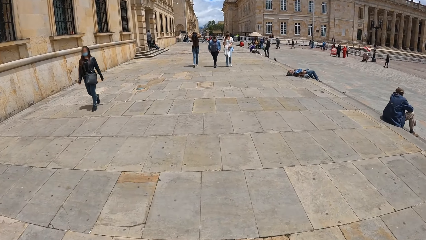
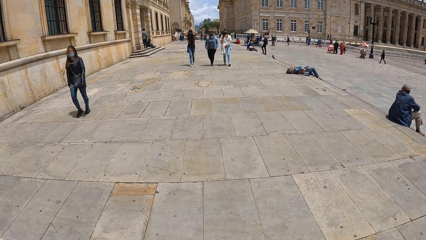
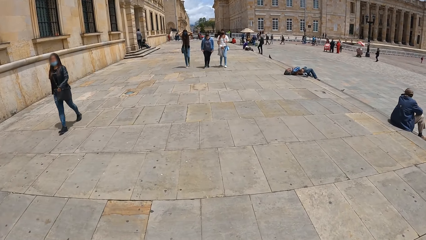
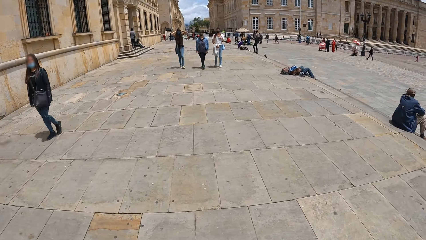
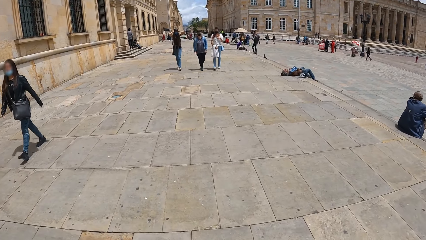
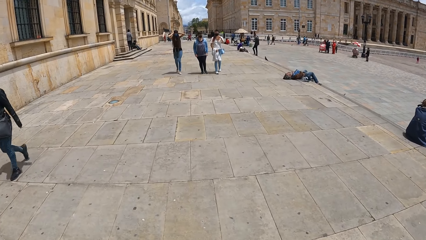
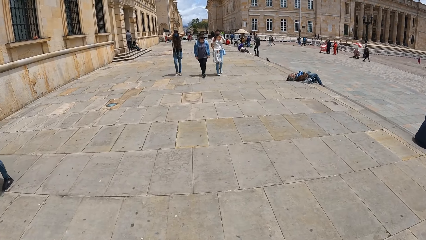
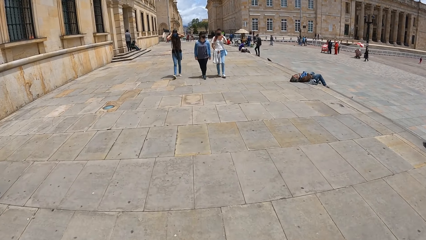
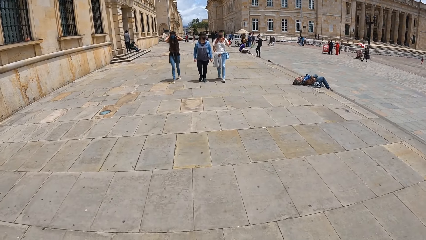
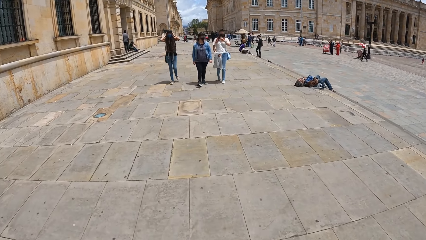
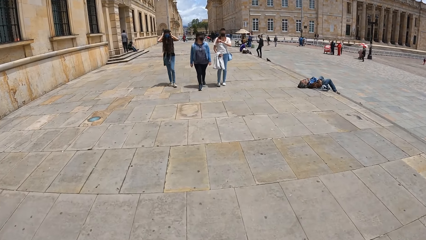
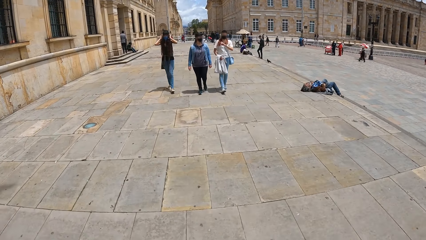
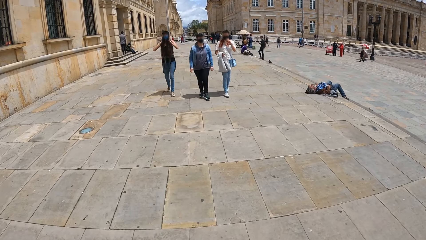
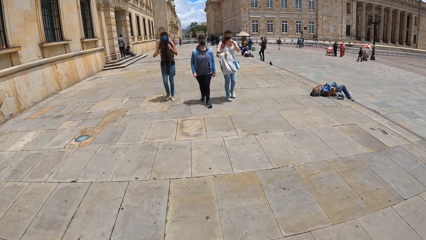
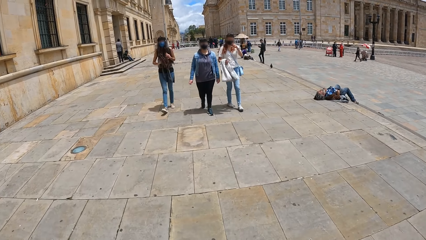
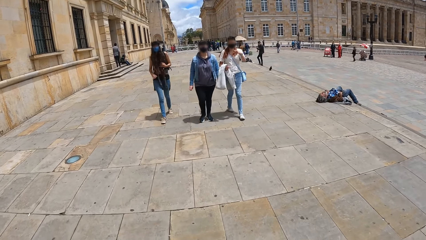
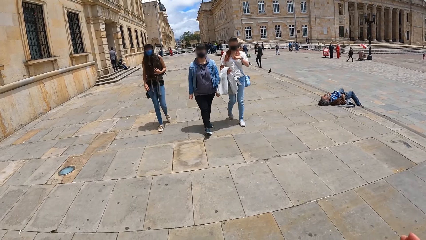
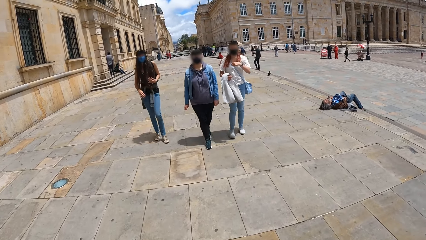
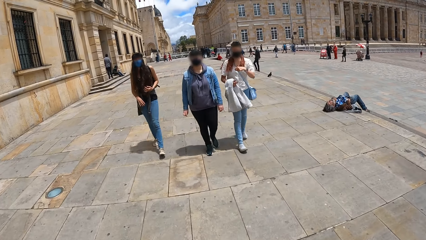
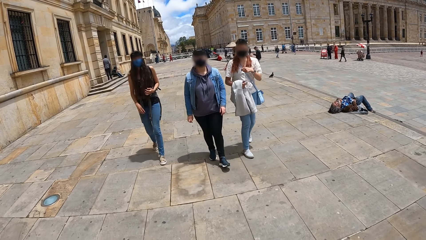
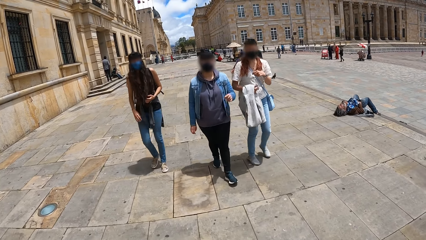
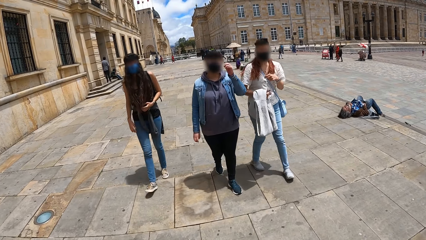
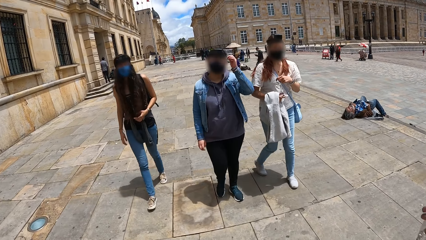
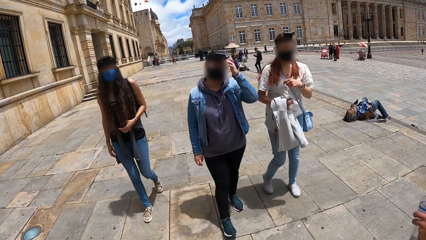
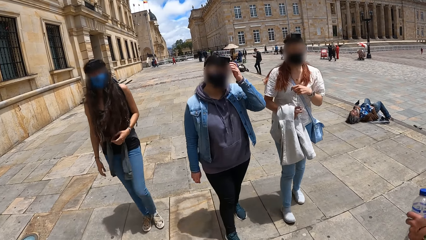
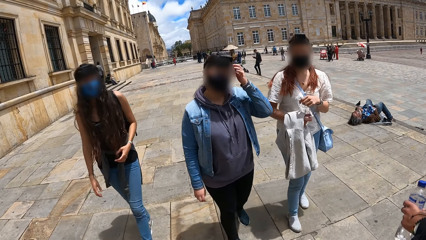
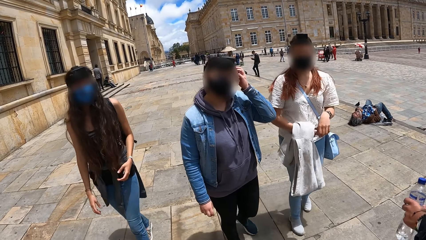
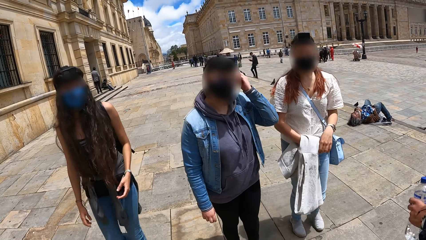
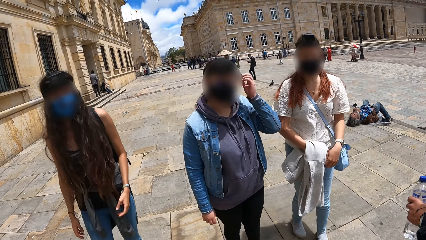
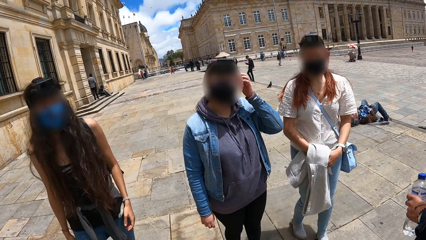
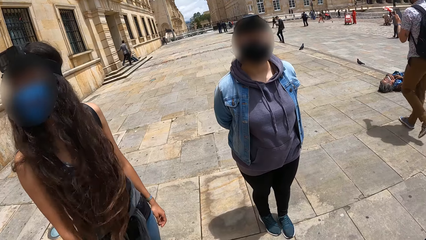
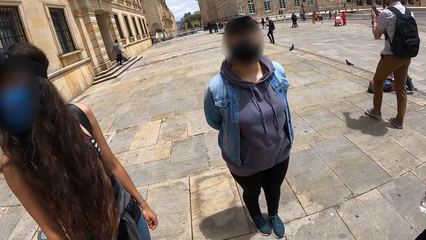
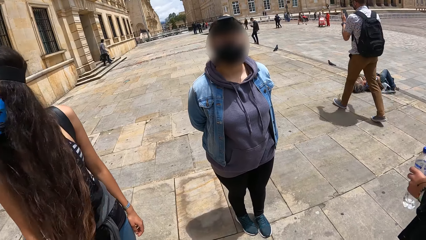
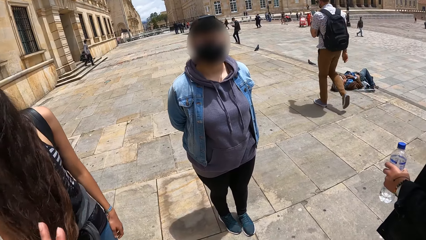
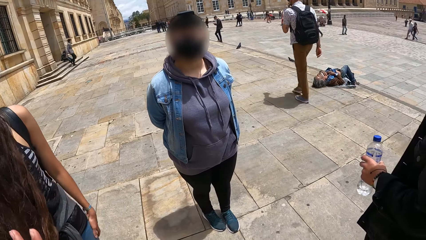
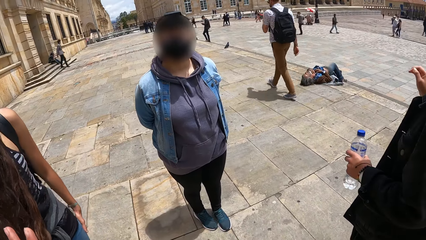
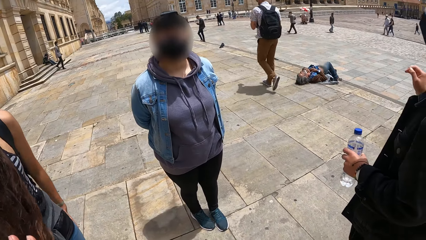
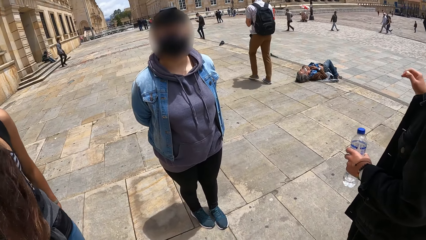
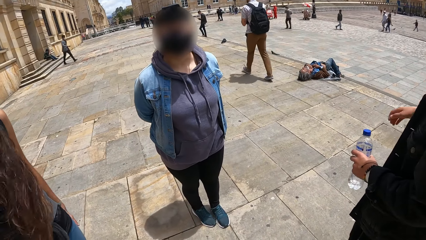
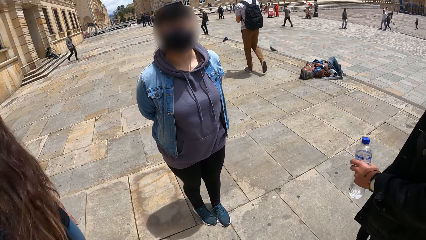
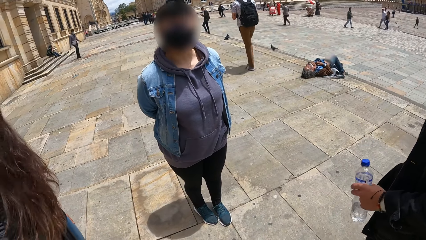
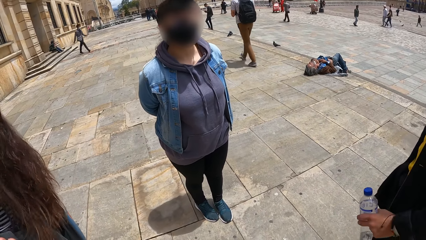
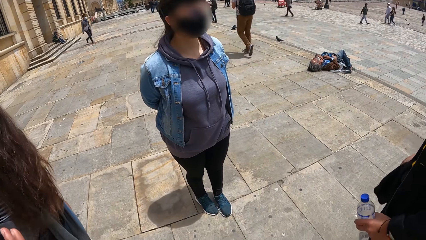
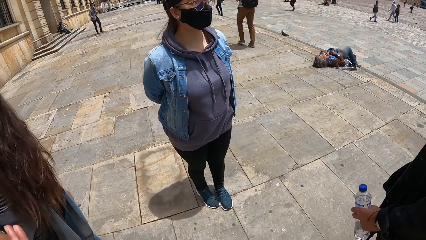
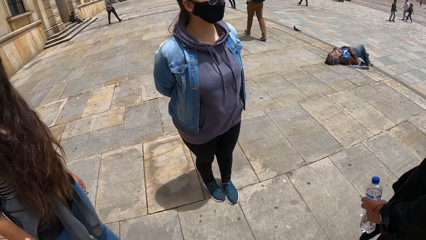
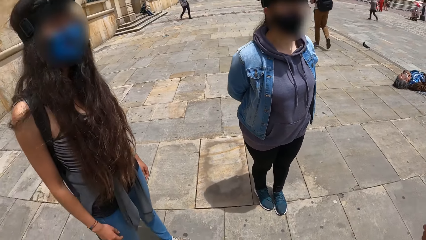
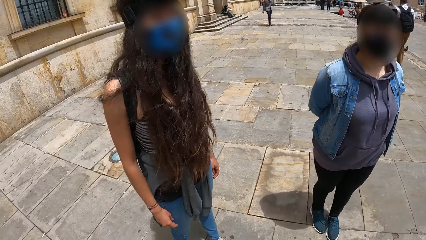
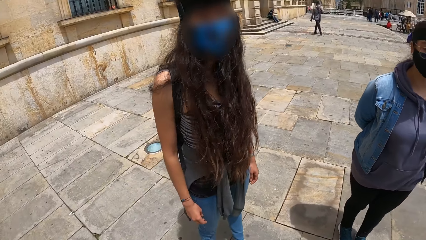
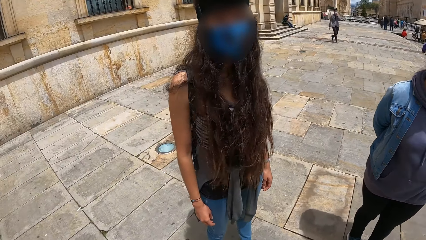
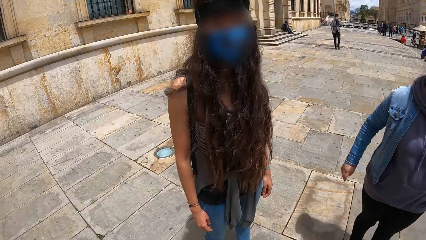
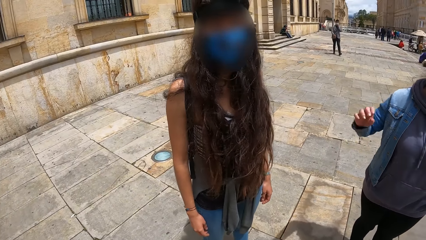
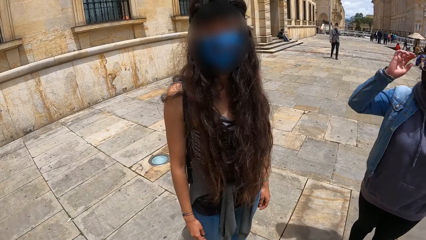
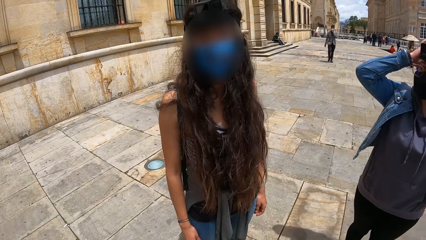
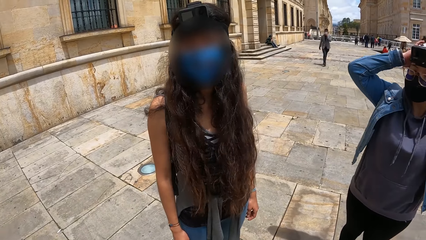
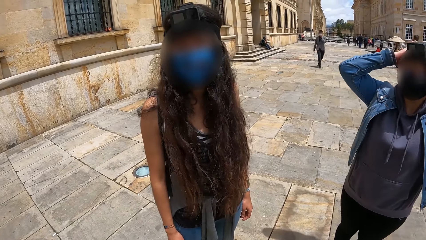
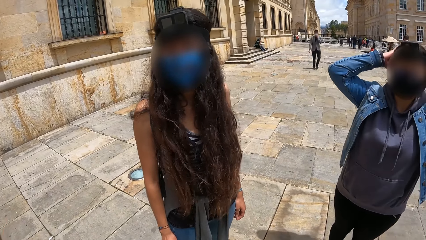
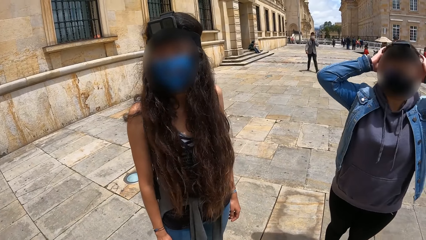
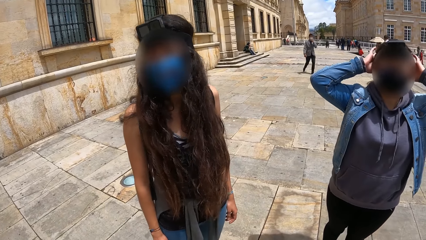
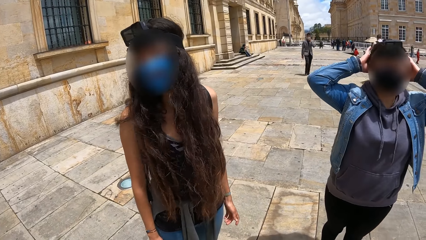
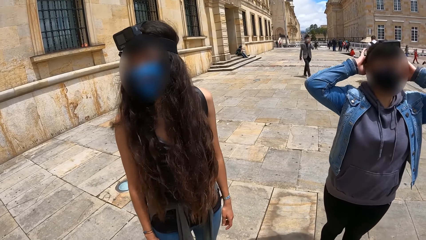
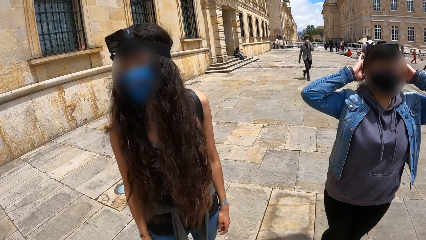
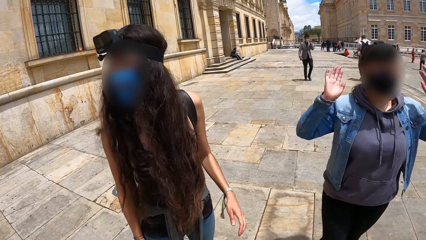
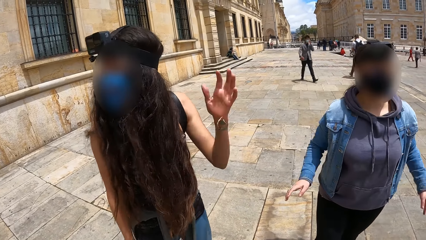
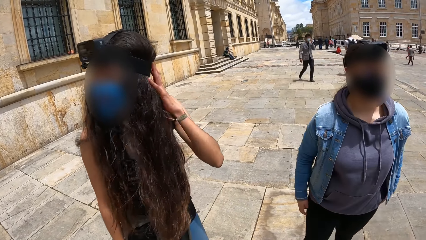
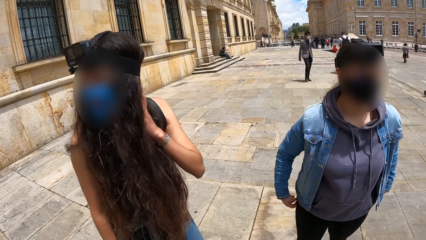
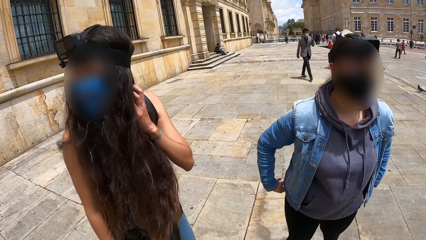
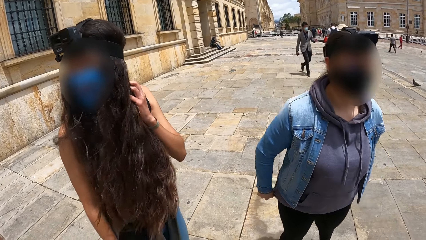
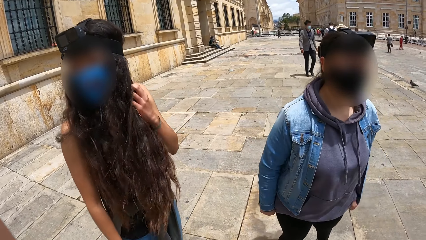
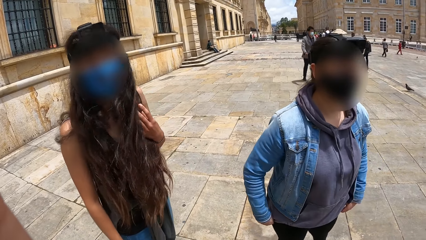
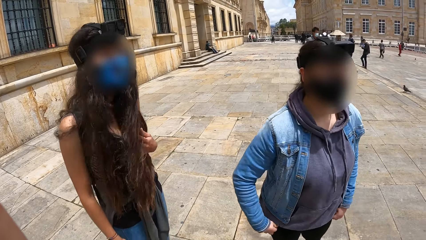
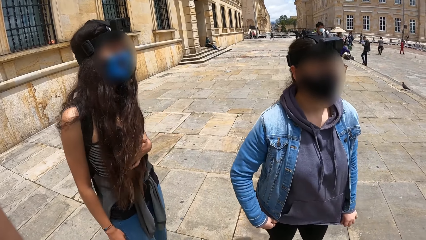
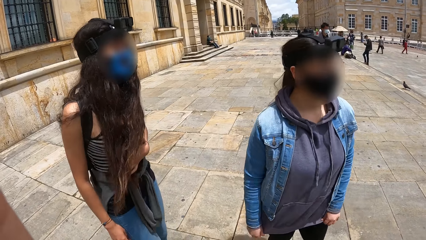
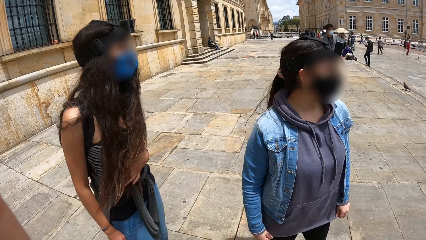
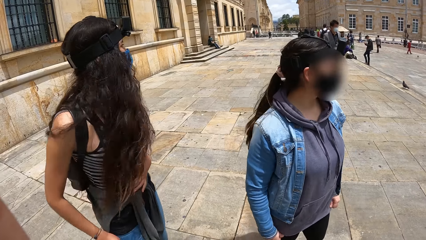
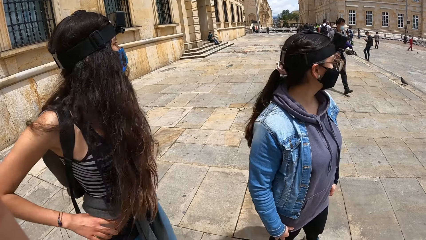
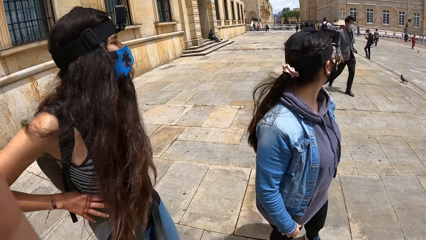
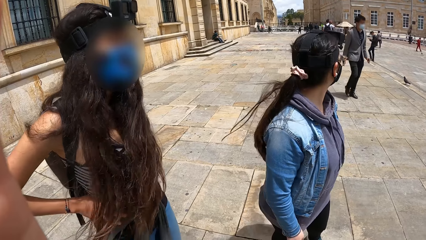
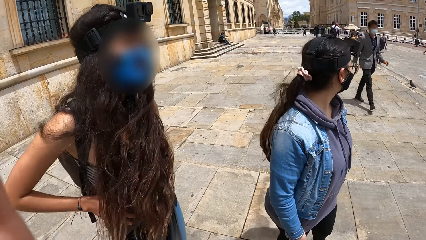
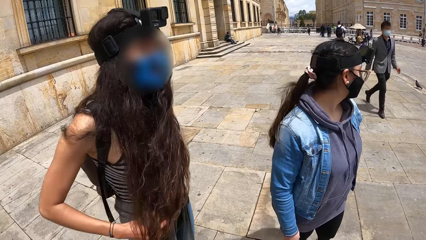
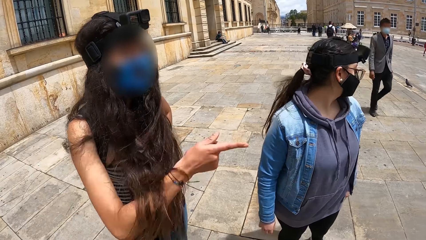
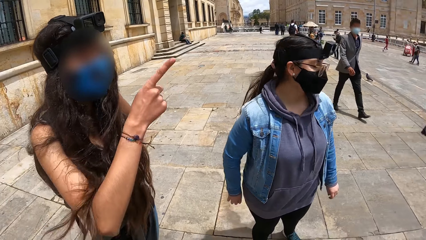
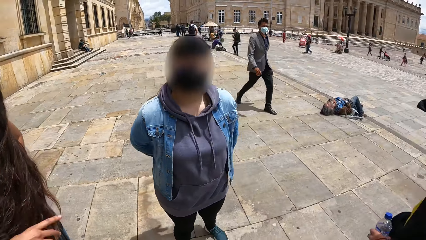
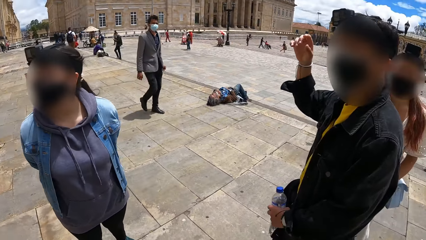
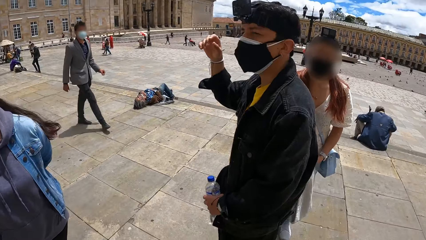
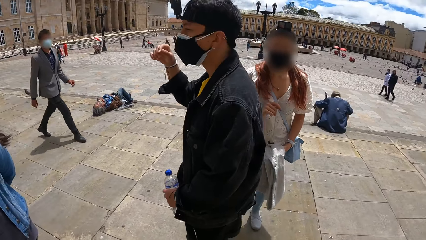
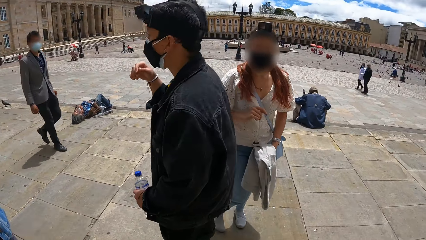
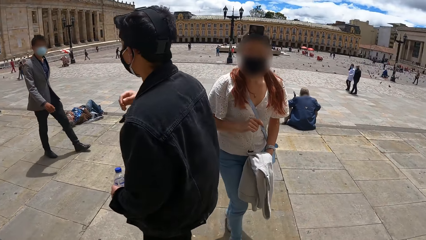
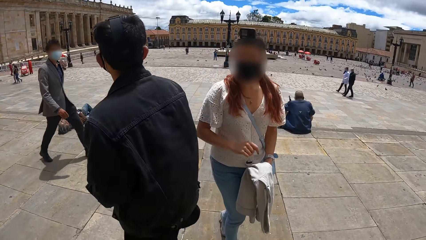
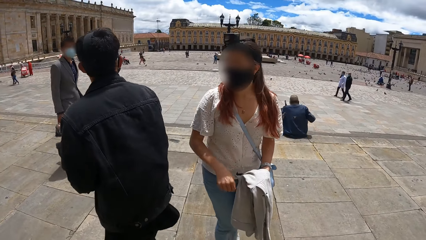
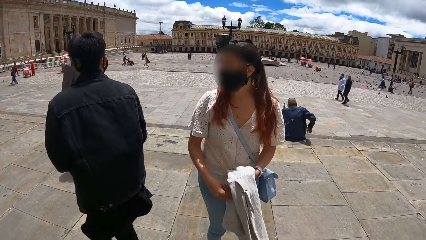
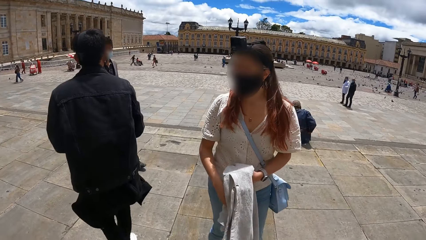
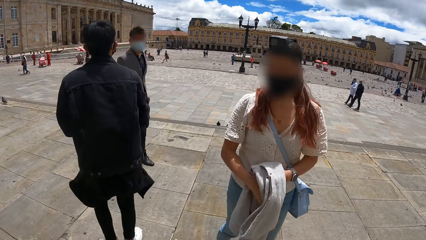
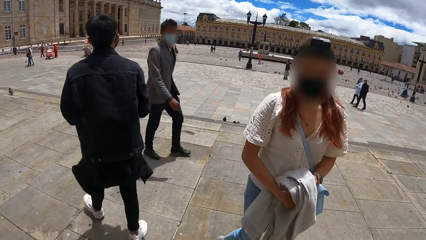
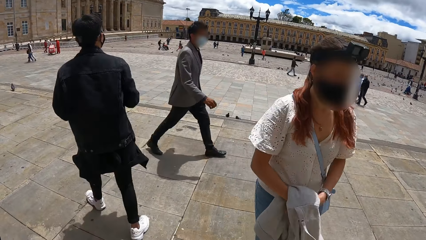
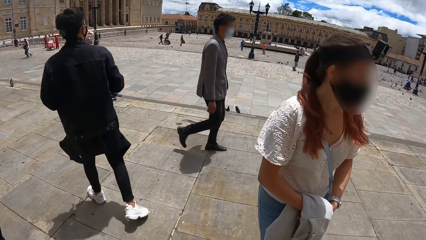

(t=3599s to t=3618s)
A woman walks past the camera wearer. They interact with the man and three other women. They talk to one woman. They talk to another woman. The first woman touches her hair with both hands. The other woman touches her hair with her left hand. The camera wearer looks around.
